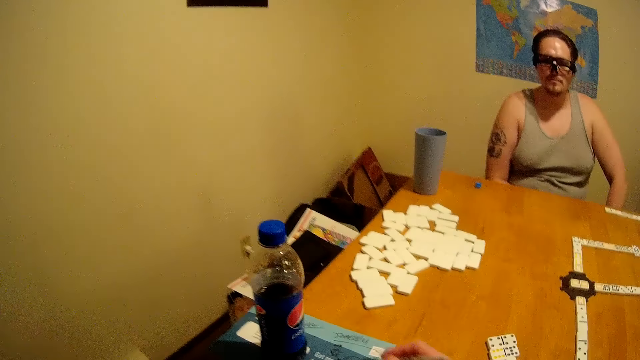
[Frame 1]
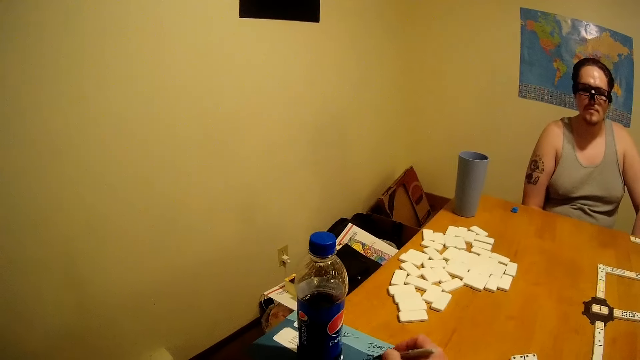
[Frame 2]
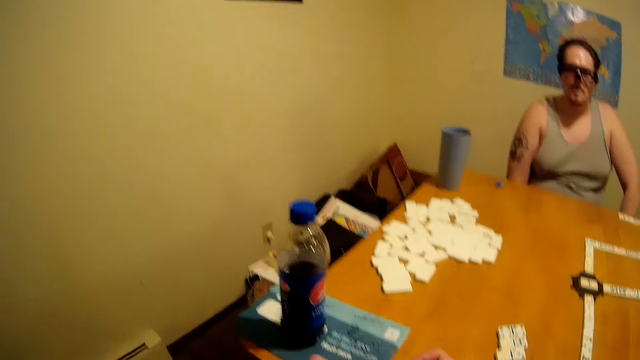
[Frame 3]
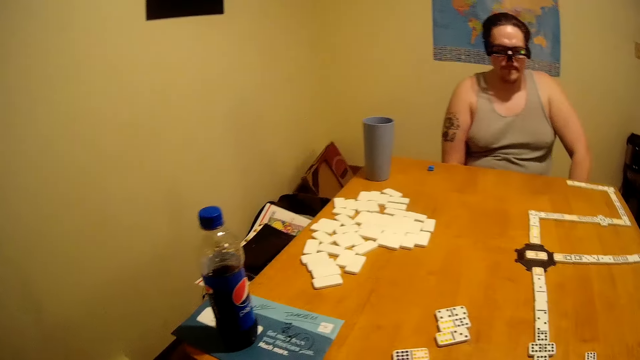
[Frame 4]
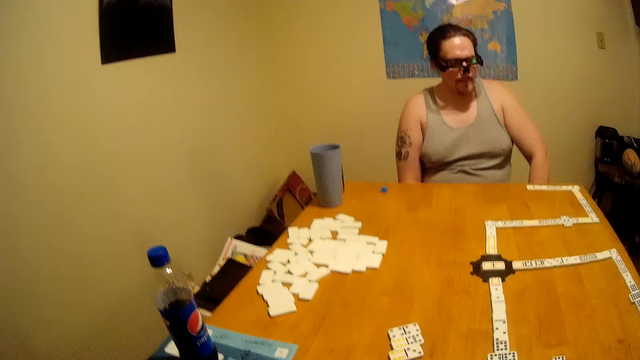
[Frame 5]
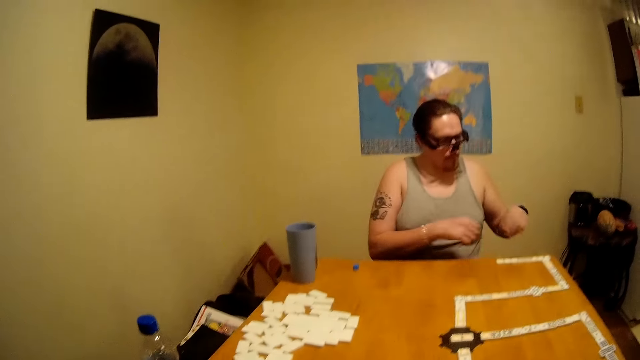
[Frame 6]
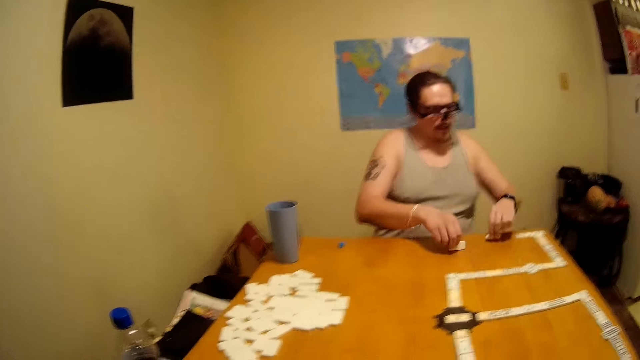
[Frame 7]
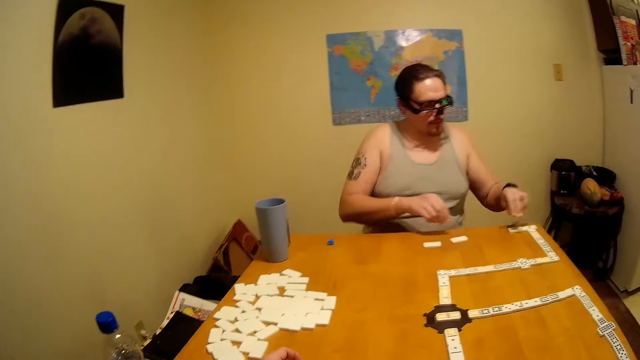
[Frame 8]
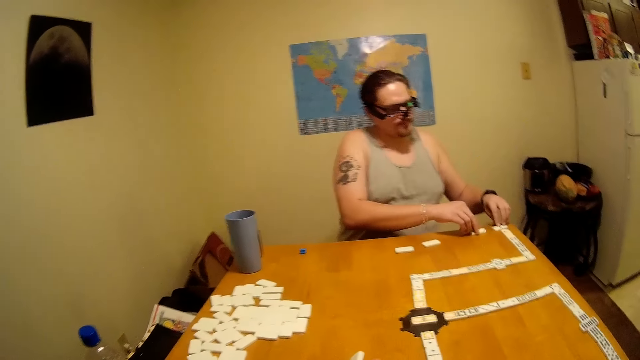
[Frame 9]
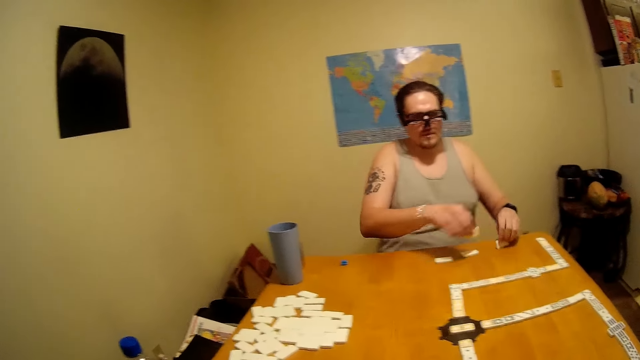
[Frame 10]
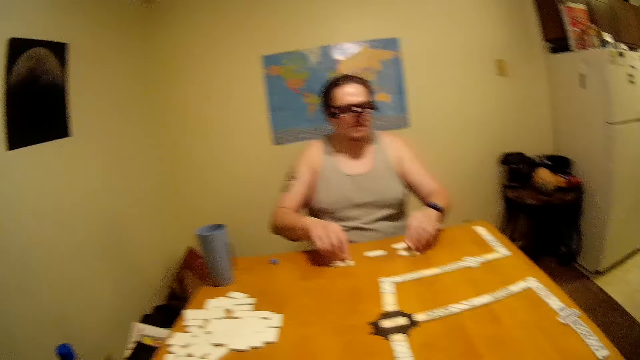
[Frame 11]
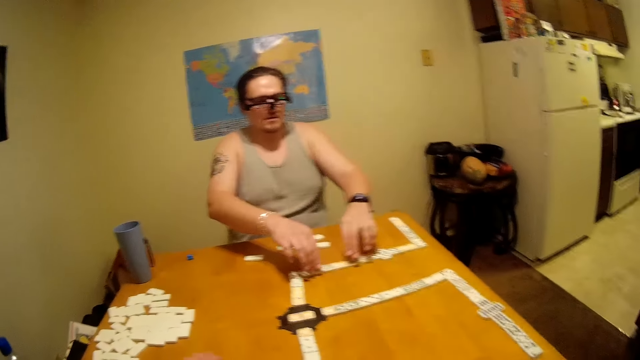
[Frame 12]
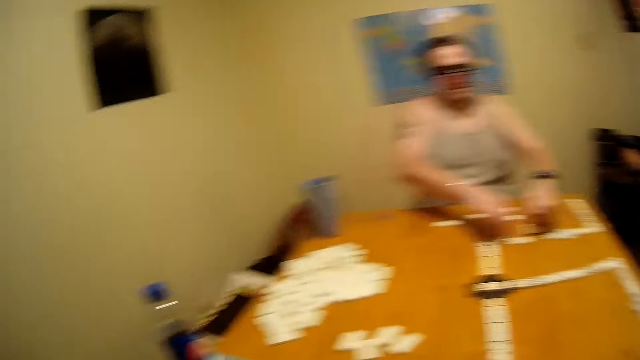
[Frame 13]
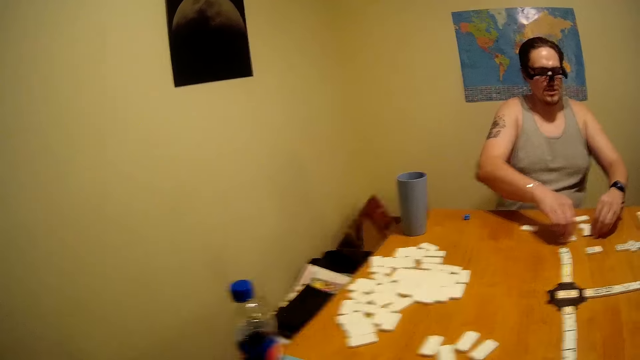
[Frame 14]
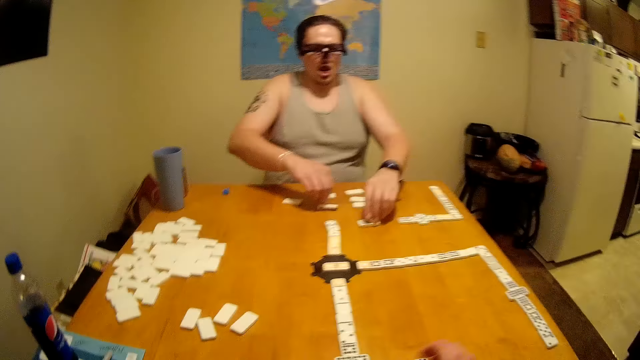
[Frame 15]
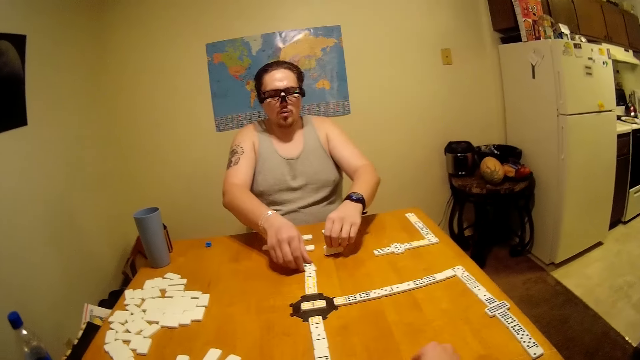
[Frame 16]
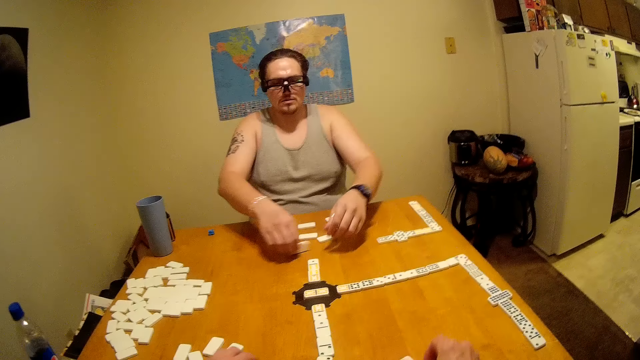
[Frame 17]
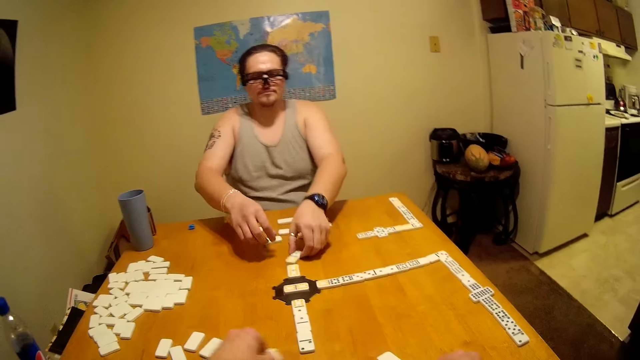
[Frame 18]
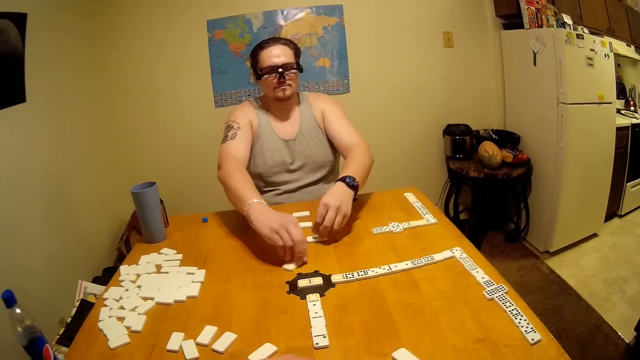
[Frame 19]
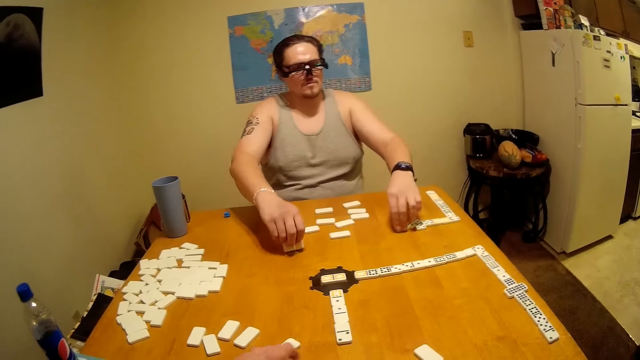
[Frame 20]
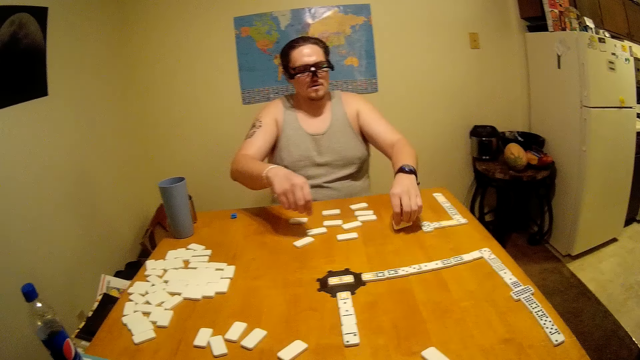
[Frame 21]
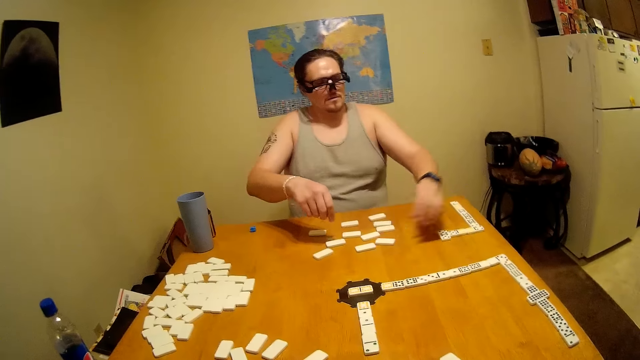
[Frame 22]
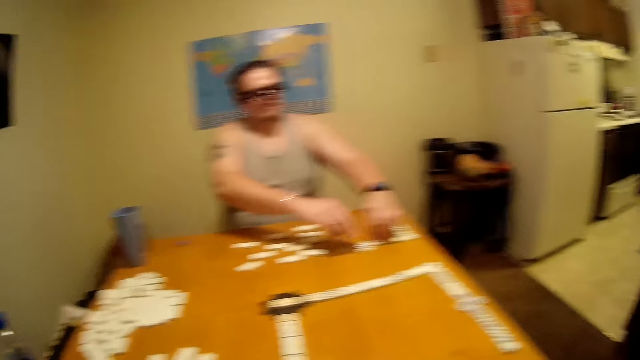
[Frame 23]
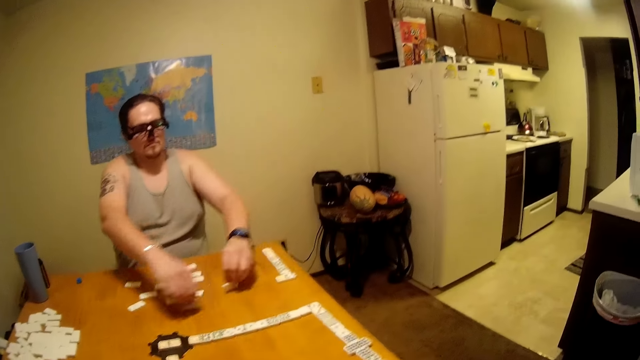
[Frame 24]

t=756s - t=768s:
The camera wearer writes on the paper with the pen. A man picks up tiles. The camera wearer and the man rearrange dominoes on the table. The man puts the tiles on the table, picks up the tiles, puts the tiles on the table, picks up the tiles, puts the tiles on the table, and turns the tiles on the table.
